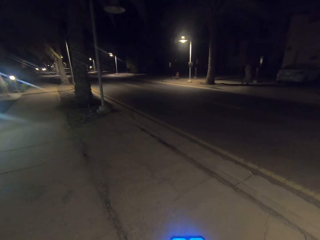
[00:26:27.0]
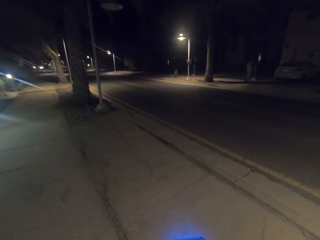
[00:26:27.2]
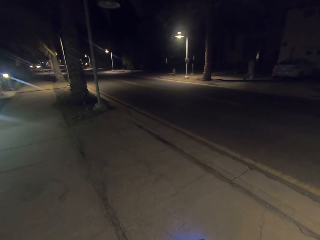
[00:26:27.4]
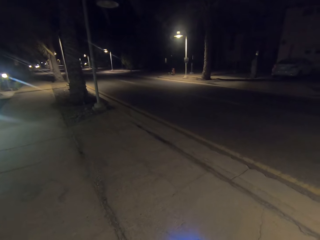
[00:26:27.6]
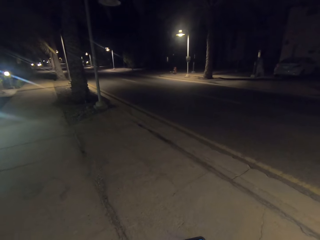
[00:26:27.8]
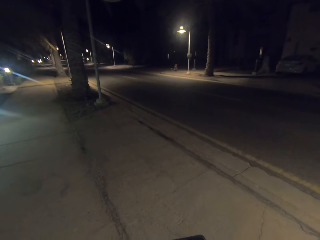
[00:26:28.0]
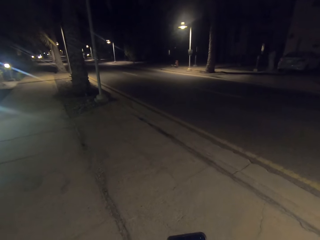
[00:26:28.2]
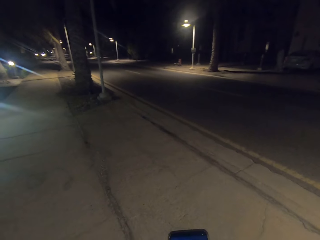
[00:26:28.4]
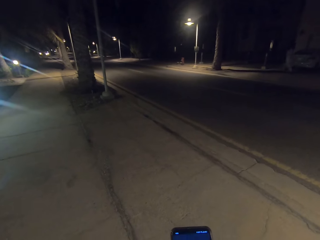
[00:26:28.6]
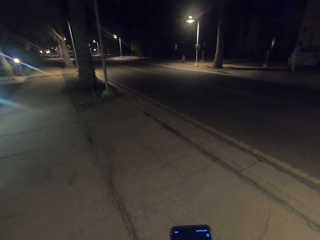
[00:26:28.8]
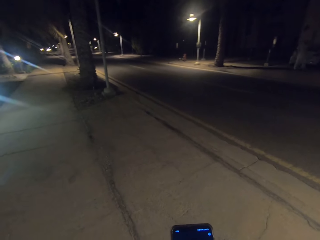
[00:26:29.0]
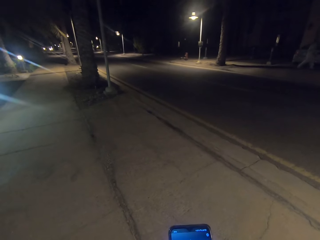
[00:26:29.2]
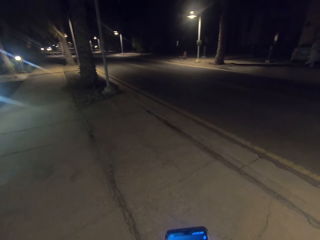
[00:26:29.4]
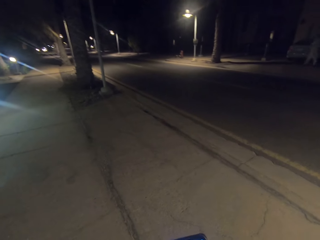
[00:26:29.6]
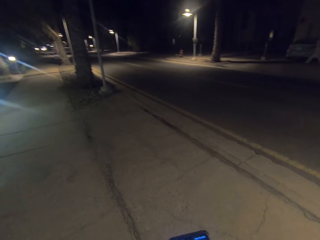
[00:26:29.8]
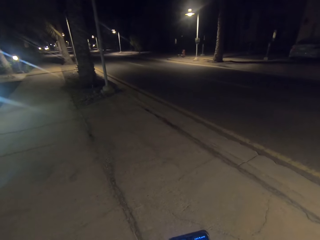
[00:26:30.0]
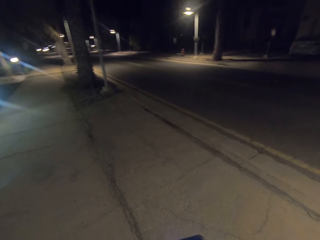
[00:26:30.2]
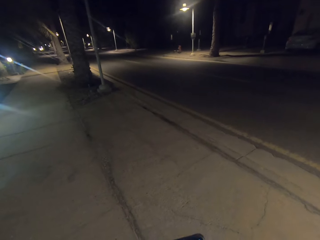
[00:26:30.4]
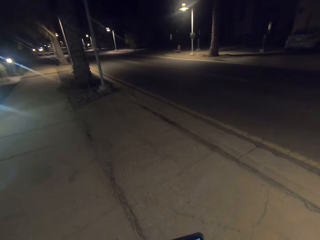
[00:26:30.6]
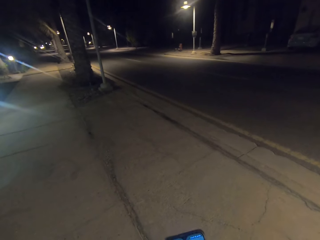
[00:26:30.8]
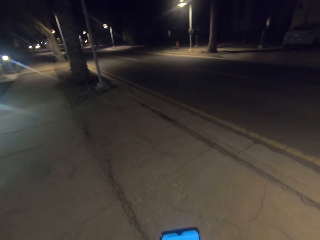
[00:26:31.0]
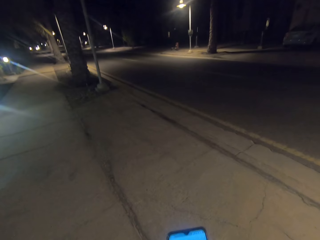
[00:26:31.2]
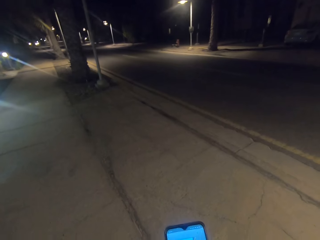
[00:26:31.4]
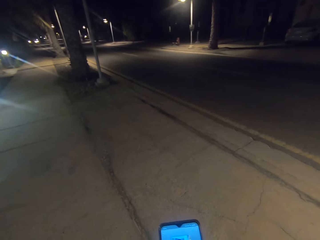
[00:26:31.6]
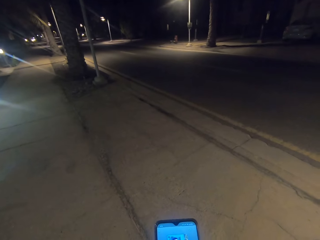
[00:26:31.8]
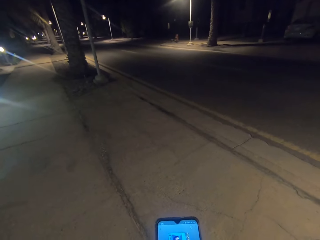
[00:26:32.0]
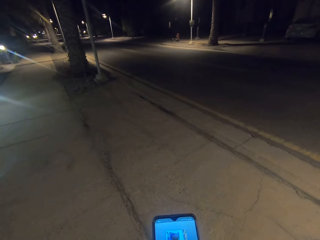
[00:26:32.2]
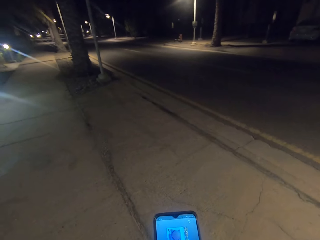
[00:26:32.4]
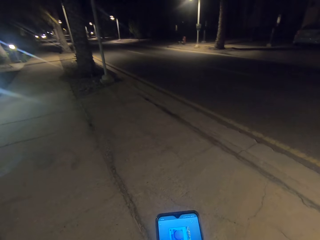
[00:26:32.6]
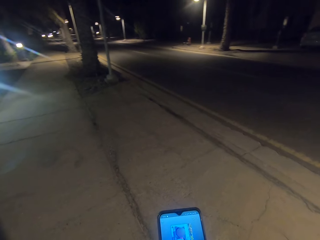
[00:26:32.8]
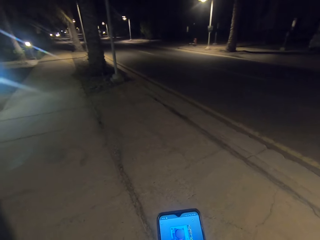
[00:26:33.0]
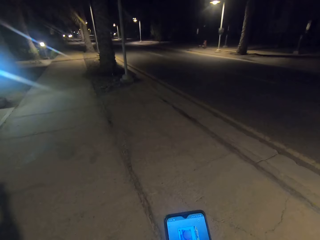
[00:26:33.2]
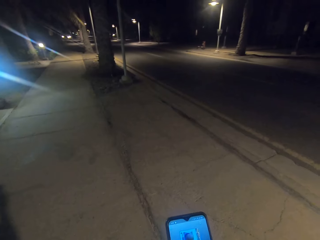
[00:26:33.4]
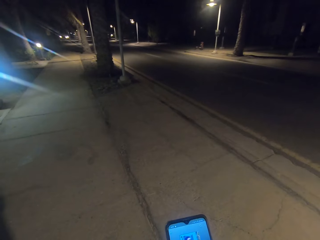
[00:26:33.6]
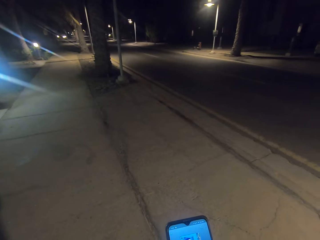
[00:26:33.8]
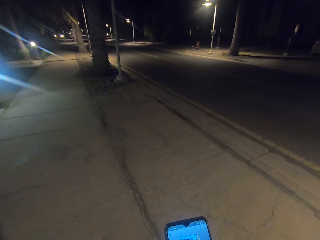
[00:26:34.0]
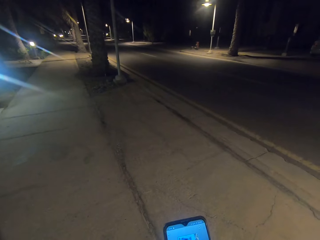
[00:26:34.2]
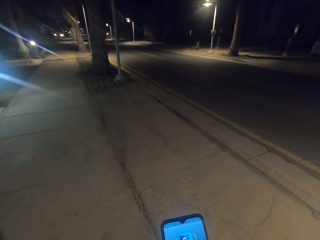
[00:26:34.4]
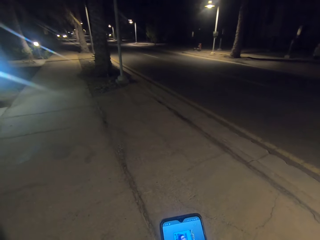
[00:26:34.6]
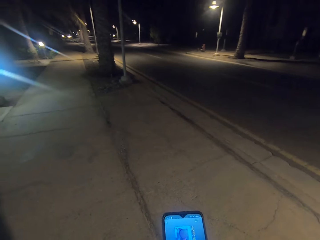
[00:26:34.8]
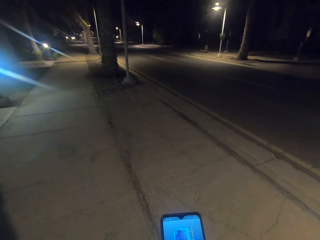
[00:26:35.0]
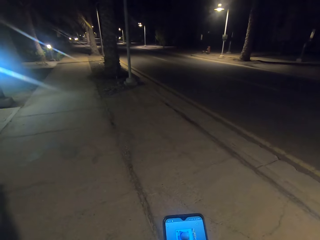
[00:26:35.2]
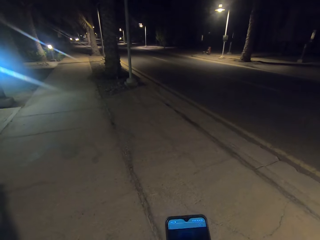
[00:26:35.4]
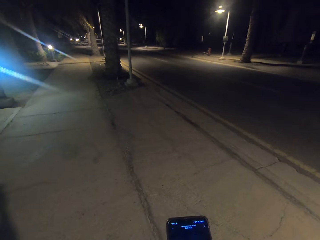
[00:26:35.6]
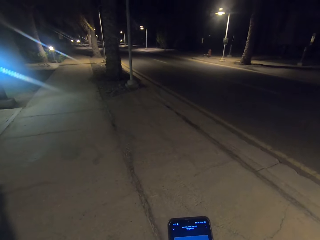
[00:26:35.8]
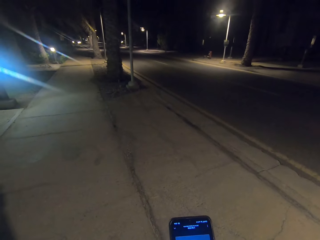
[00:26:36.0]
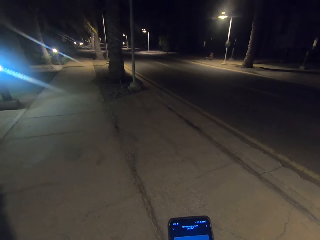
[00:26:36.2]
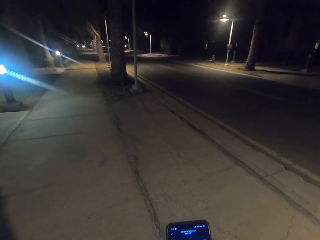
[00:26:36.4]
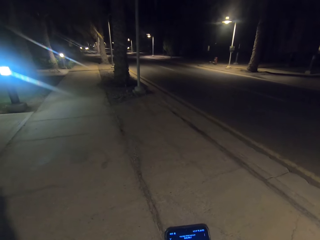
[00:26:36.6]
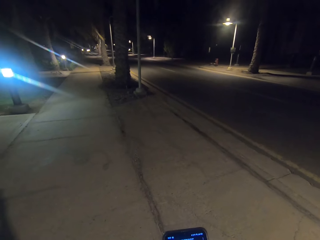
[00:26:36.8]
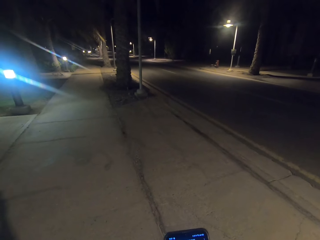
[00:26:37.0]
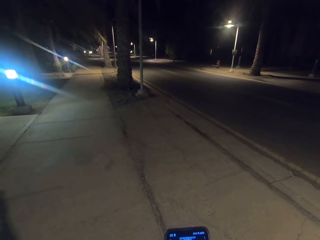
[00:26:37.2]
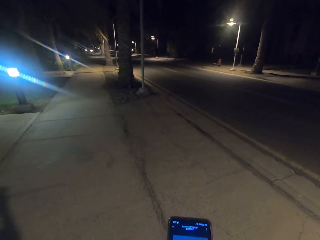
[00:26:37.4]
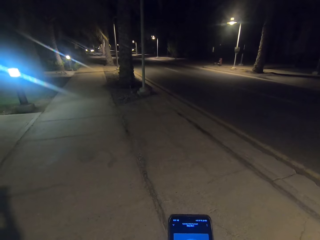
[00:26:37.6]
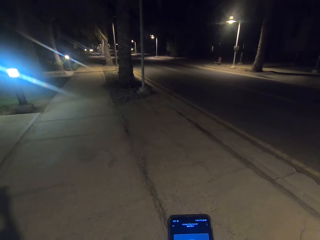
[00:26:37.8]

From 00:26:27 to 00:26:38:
A person walks on the road. The camera wearer walks on the road and takes video with the phone.

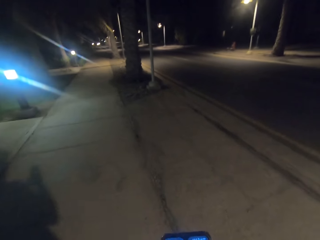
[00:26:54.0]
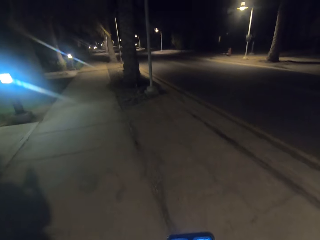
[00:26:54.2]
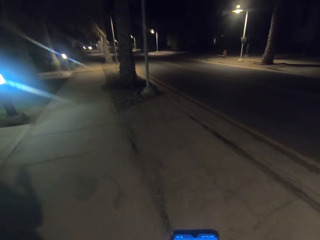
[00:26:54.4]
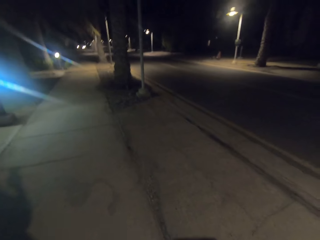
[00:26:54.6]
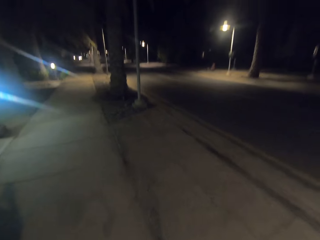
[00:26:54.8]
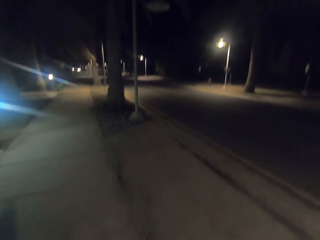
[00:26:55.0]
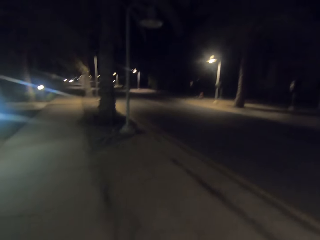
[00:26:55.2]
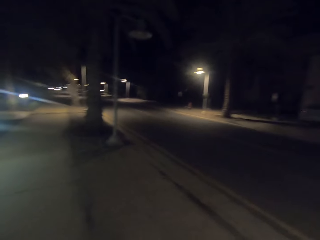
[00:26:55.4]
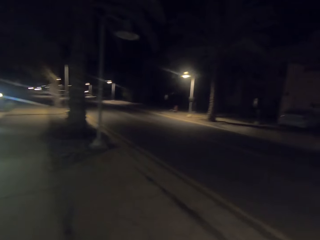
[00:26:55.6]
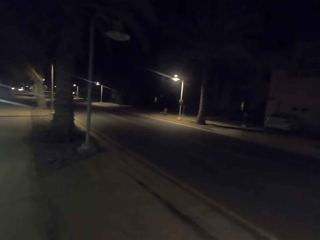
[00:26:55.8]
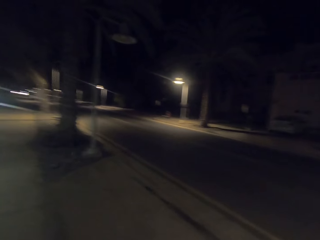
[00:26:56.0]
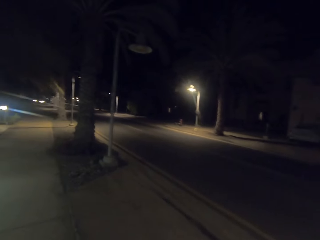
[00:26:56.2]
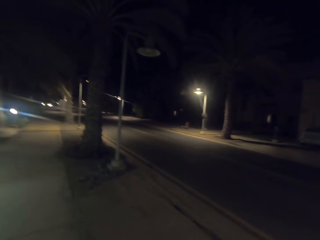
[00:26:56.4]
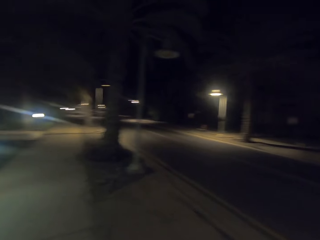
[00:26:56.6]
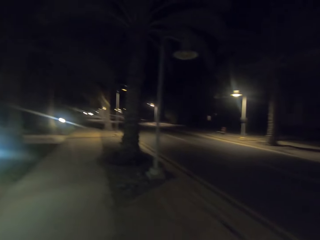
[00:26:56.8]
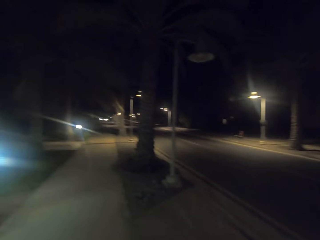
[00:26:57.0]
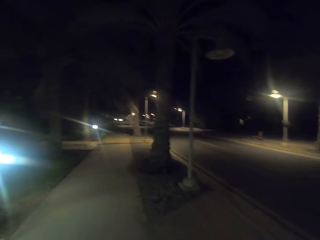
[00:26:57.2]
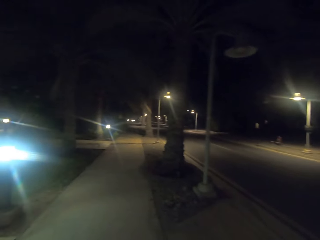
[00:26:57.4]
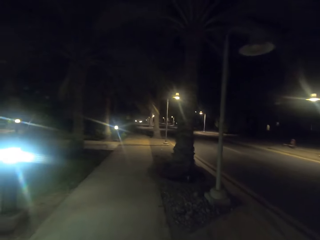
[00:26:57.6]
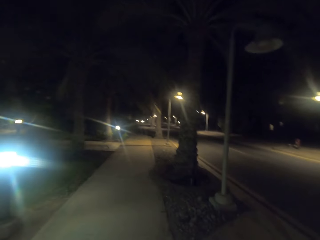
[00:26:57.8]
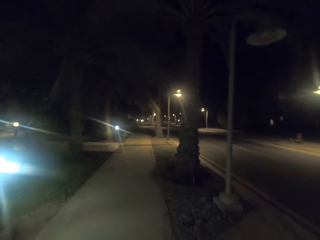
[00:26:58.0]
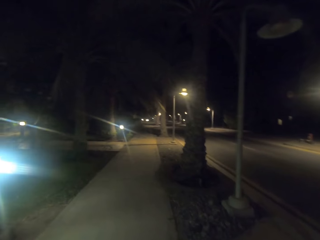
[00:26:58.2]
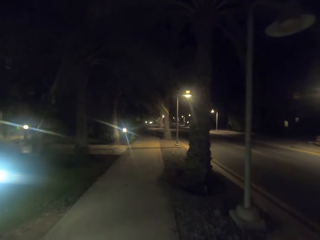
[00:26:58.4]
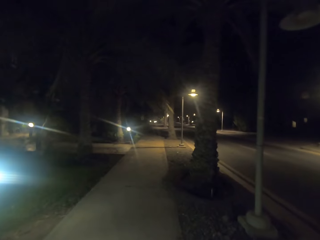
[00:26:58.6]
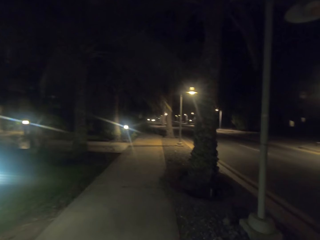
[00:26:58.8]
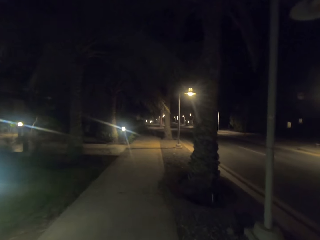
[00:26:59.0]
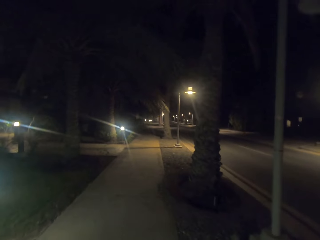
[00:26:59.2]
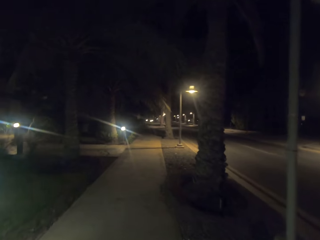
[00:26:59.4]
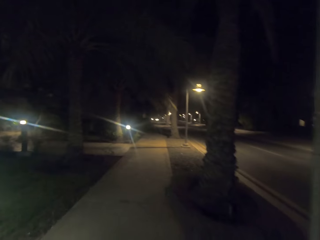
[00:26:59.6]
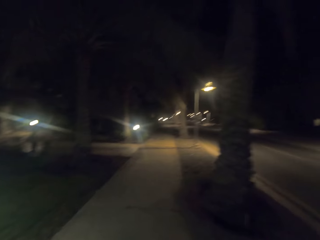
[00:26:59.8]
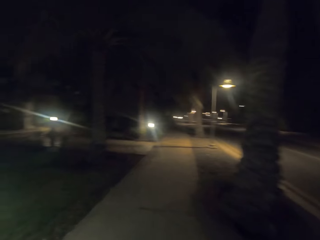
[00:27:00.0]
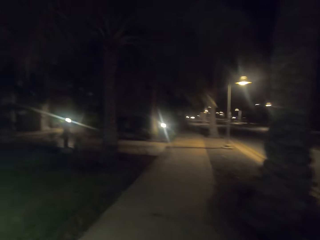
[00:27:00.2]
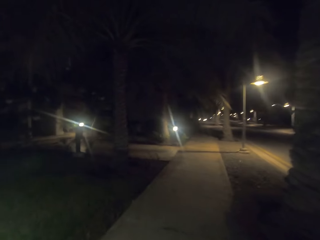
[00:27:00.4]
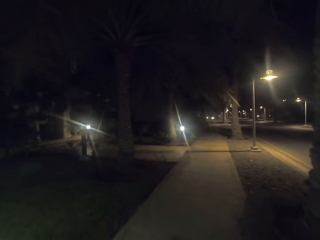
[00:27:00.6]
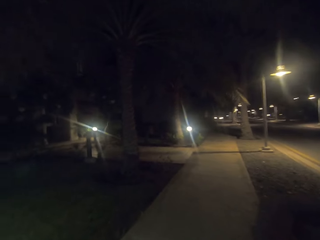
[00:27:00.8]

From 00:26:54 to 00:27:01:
The camera wearer walks on the sidewalk.

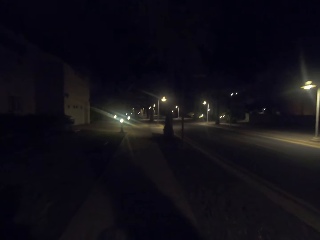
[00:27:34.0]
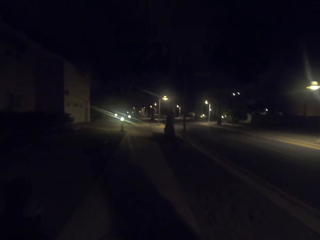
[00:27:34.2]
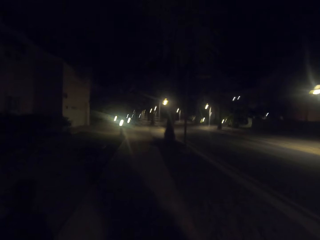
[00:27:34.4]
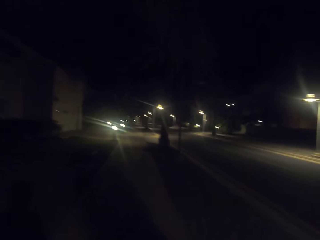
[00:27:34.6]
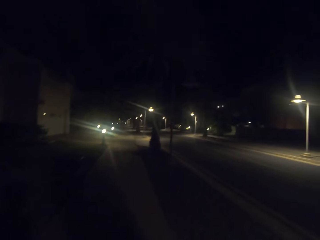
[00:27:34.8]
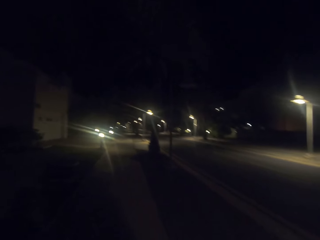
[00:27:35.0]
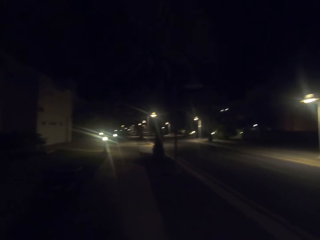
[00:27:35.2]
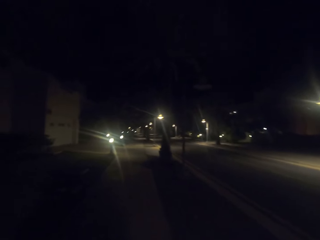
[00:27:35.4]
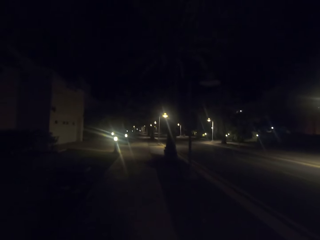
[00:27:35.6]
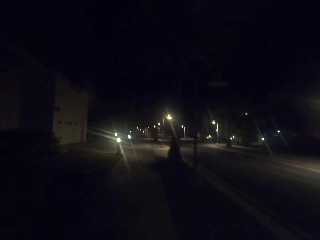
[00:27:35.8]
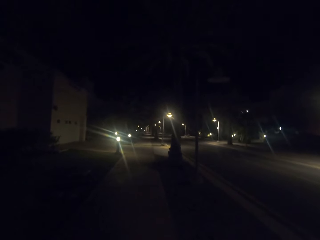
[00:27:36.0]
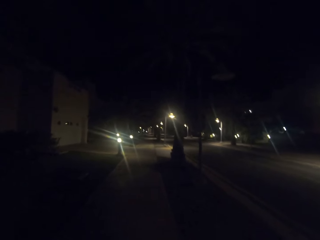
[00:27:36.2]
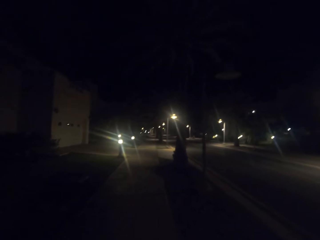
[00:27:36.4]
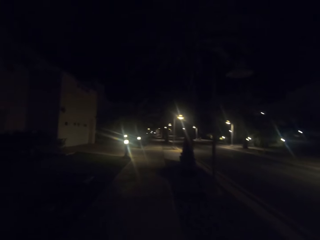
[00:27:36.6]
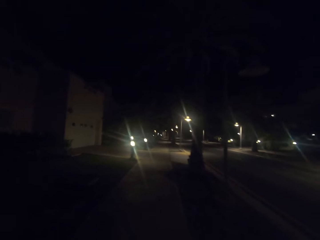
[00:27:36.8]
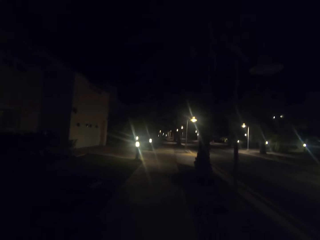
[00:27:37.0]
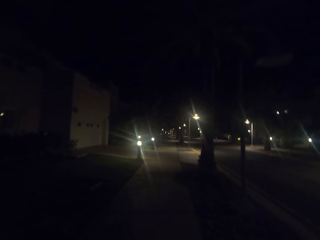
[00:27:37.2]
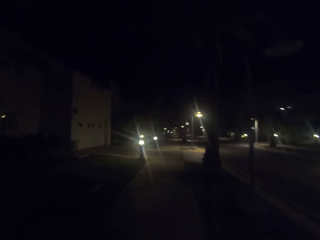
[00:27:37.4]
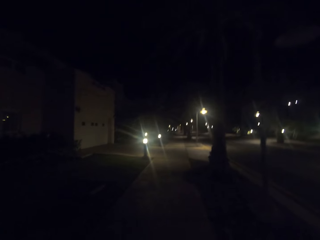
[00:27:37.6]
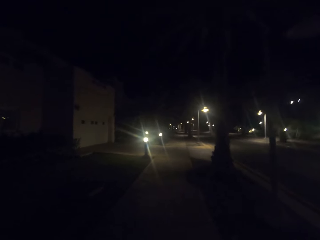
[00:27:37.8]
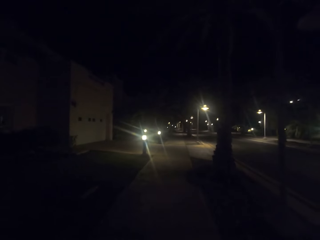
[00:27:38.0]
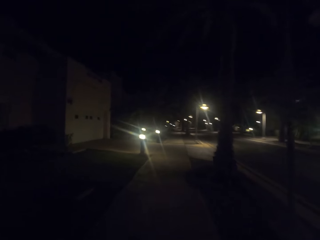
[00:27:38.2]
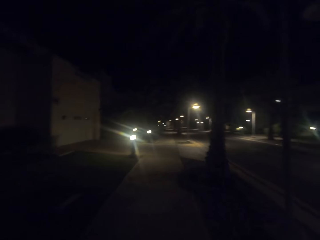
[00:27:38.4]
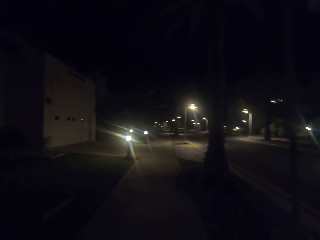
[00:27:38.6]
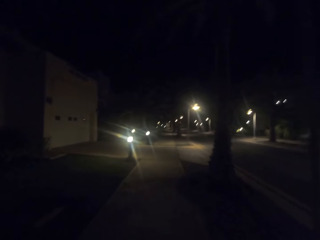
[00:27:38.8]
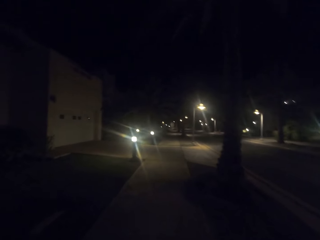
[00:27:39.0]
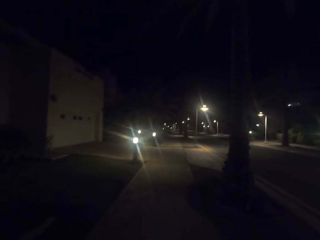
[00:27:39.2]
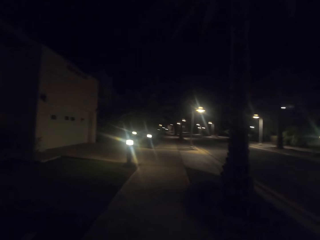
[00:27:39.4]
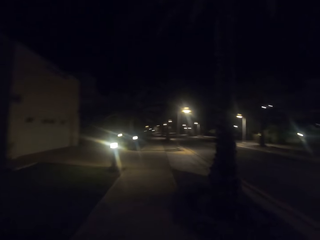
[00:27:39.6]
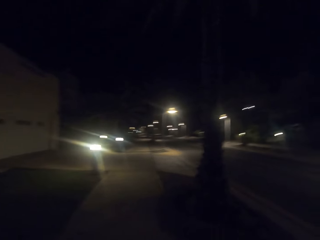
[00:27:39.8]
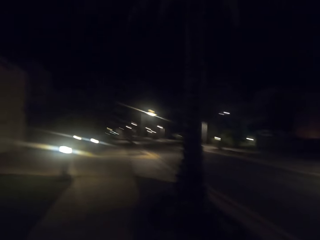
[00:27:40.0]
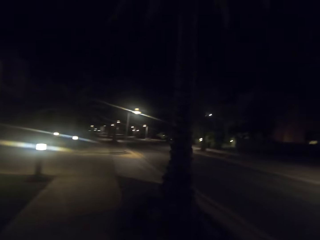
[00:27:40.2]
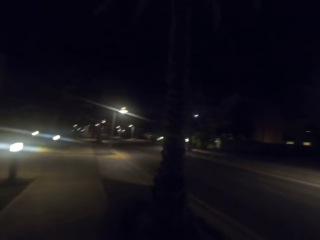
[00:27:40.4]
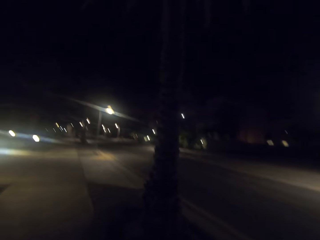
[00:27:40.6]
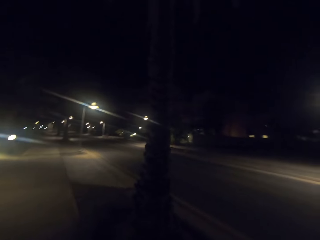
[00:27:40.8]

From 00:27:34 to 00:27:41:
The camera wearer walks on the road.
